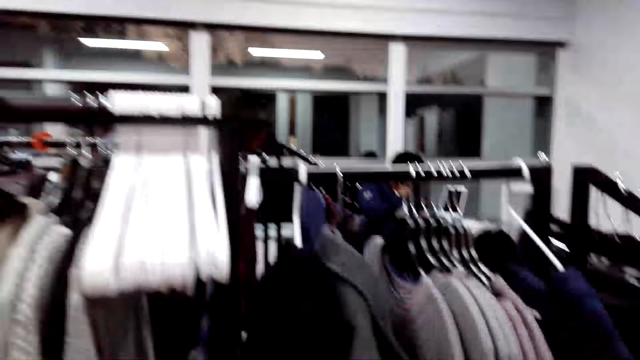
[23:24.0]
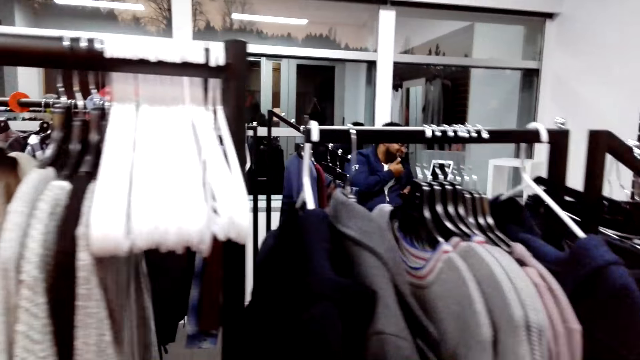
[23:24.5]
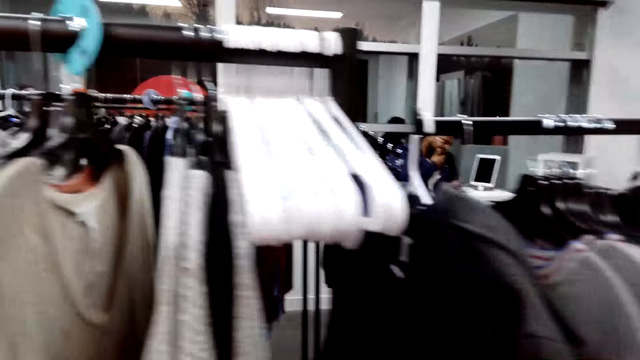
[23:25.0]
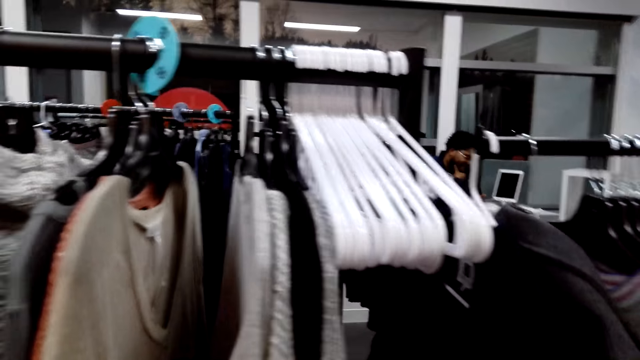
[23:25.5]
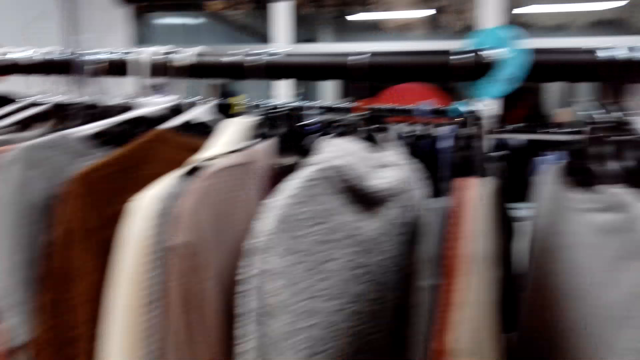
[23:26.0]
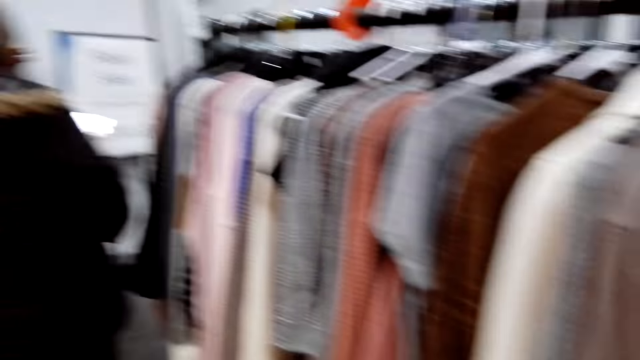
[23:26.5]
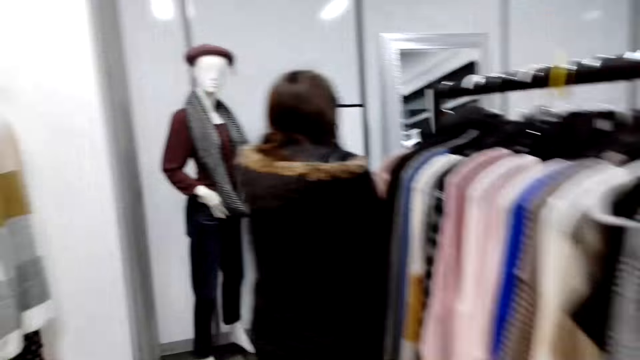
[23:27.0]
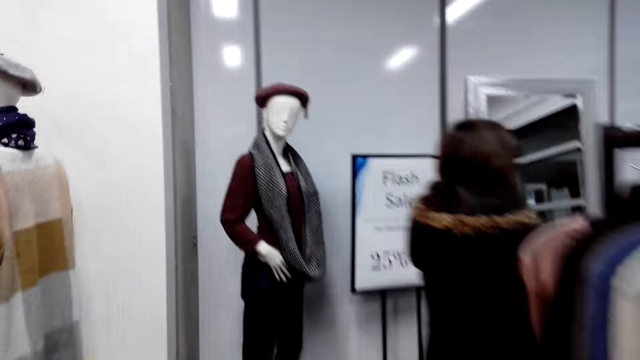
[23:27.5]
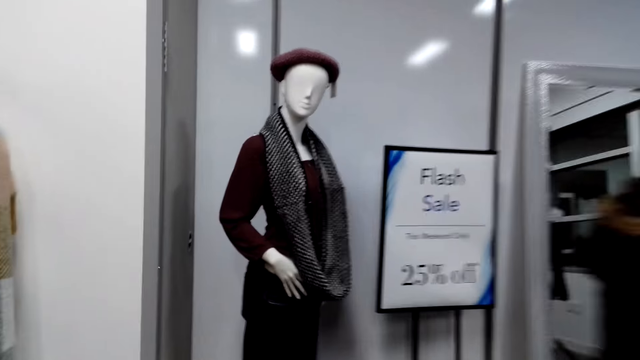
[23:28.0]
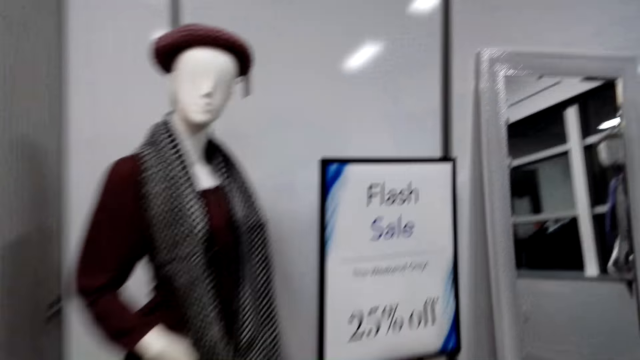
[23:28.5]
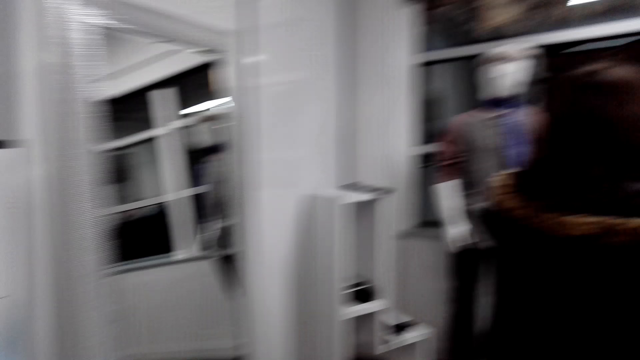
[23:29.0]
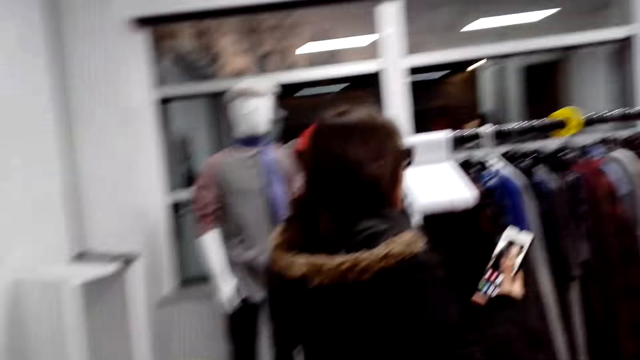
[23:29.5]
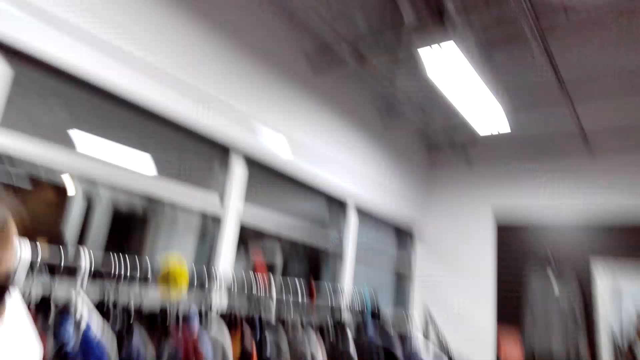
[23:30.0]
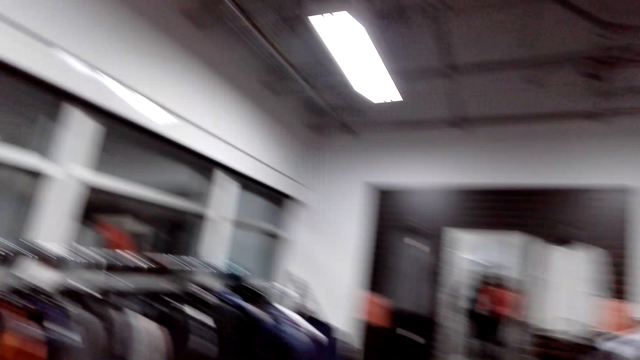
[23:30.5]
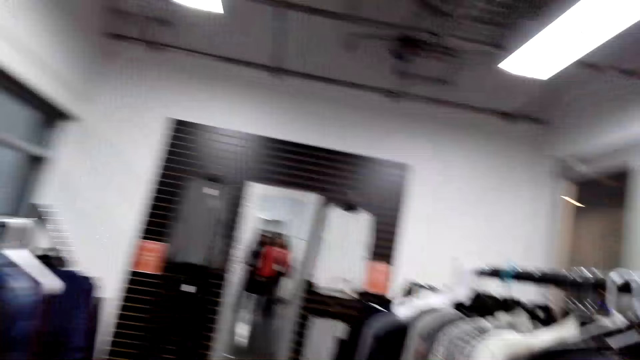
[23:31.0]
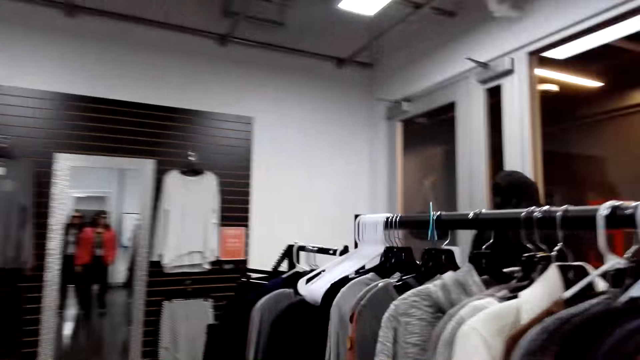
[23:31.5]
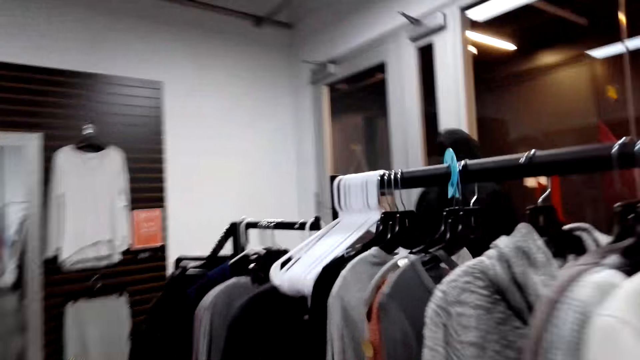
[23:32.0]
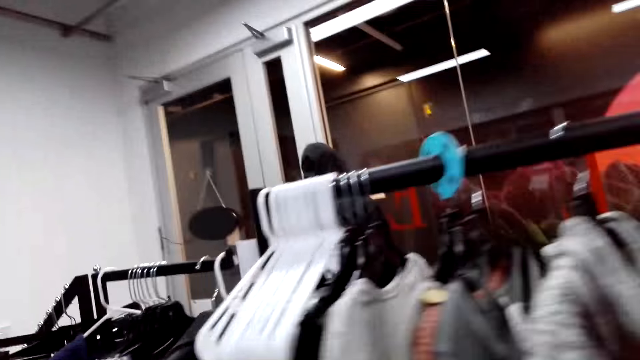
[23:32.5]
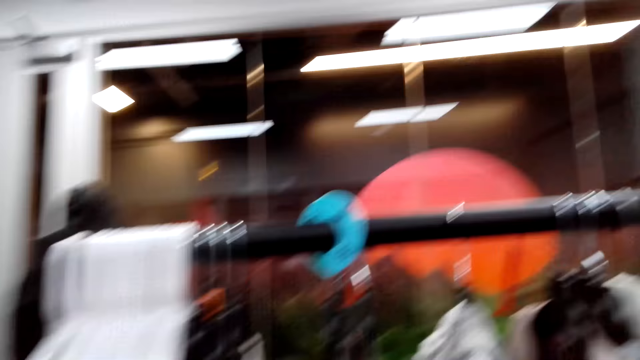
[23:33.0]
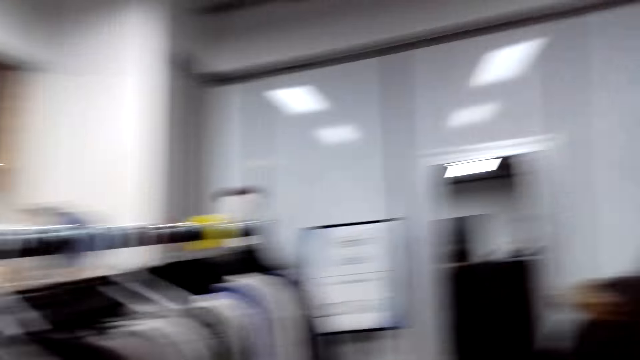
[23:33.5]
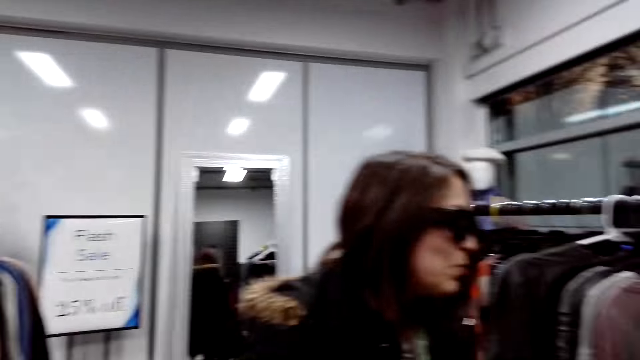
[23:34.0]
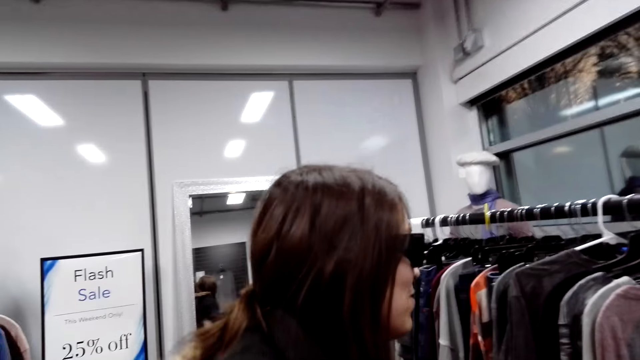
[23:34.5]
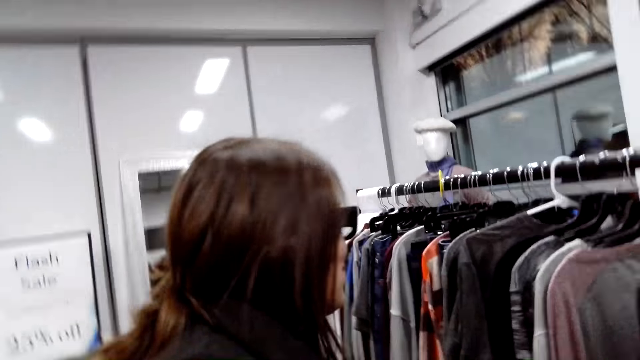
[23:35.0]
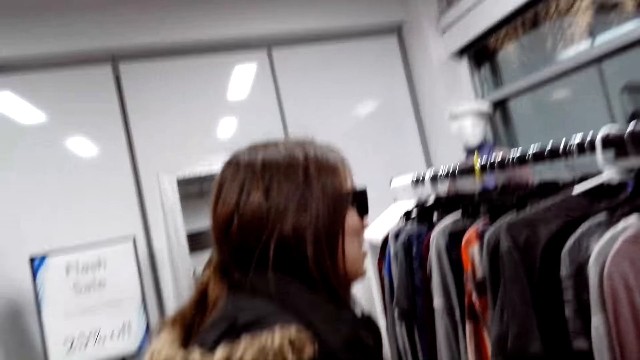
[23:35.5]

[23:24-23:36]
The camera wearer looks around the store. The camera wearer and a woman walk around the store. The camera wearer talks in the store. They look at the clothes on the rack. The woman talks in the store. She looks at the clothes on the rack. The camera wearer talks in the store.

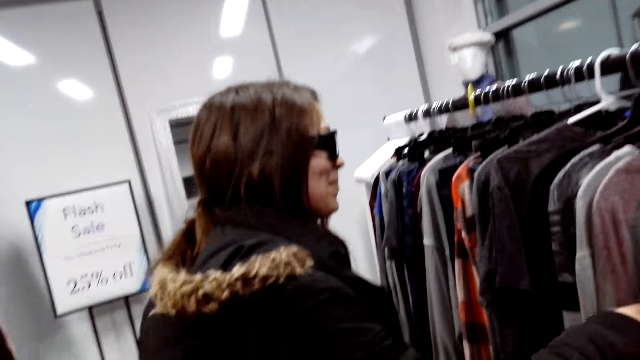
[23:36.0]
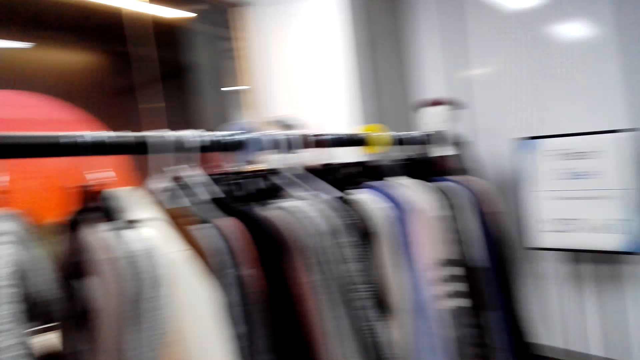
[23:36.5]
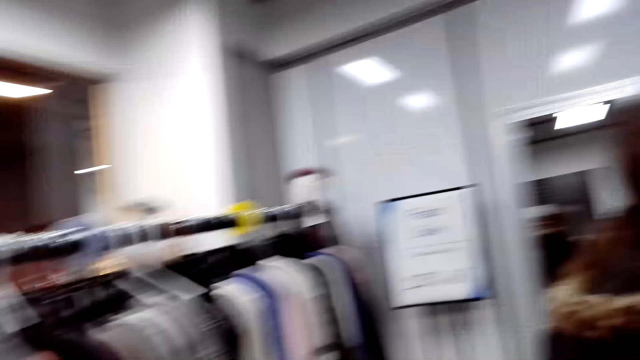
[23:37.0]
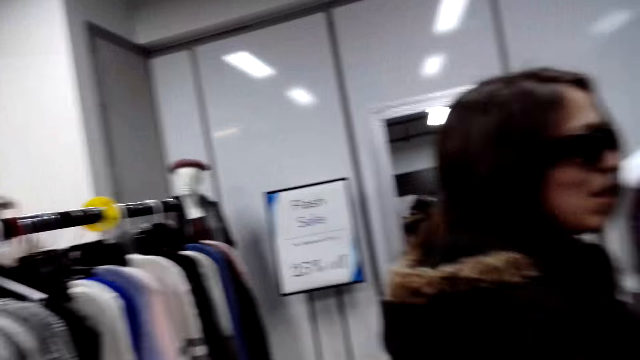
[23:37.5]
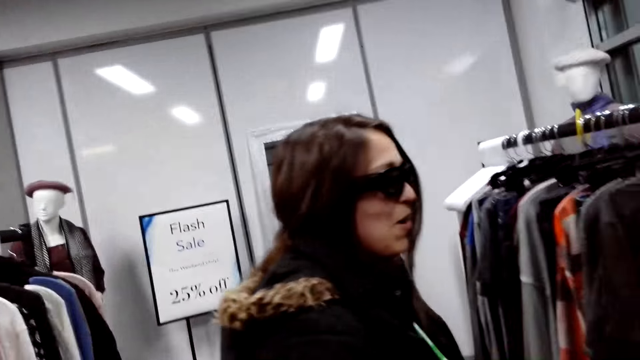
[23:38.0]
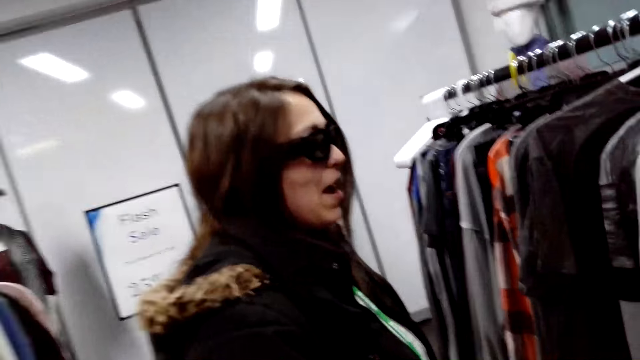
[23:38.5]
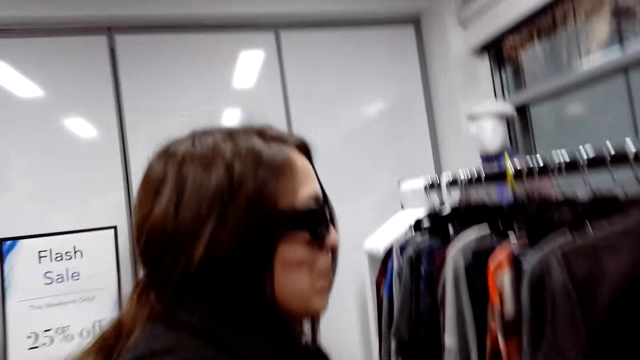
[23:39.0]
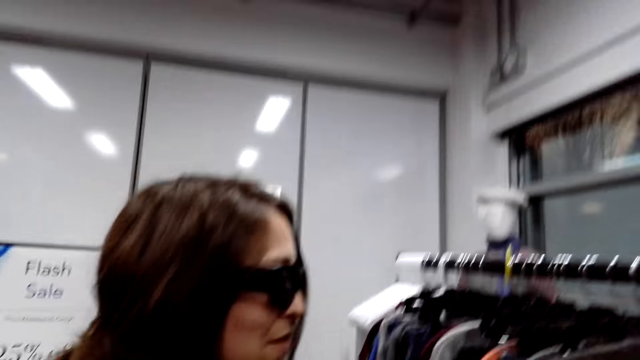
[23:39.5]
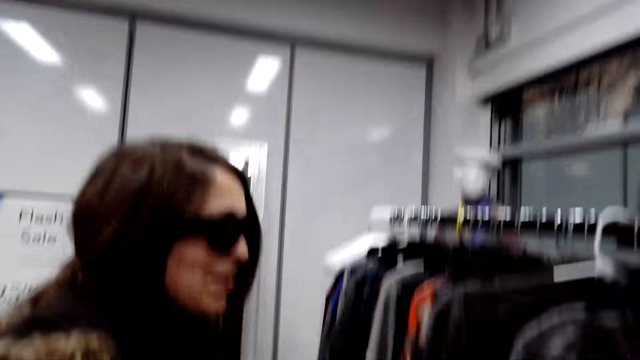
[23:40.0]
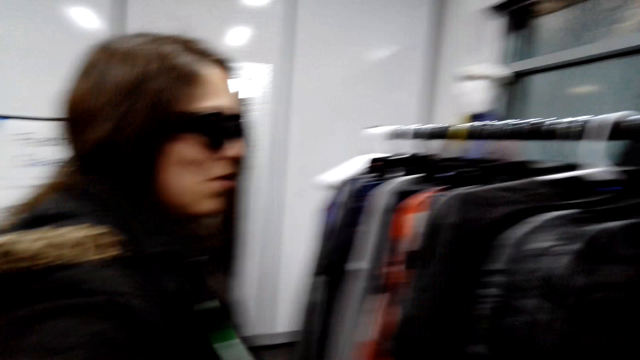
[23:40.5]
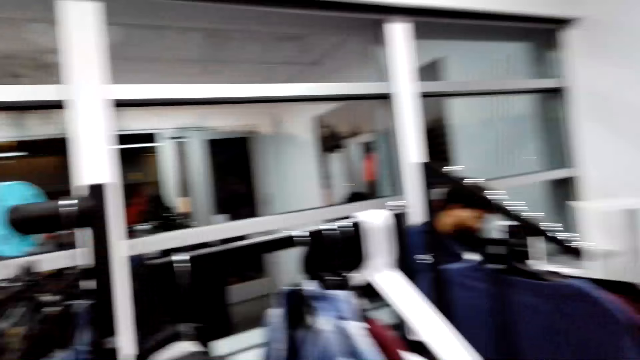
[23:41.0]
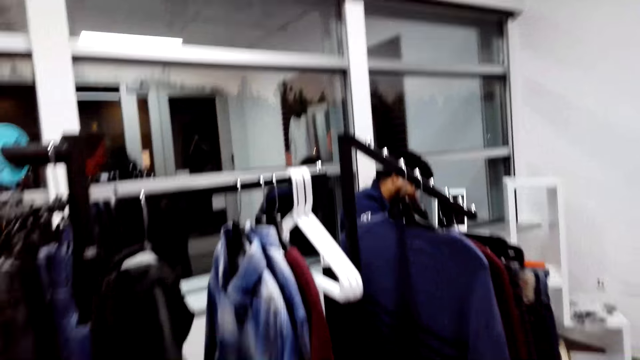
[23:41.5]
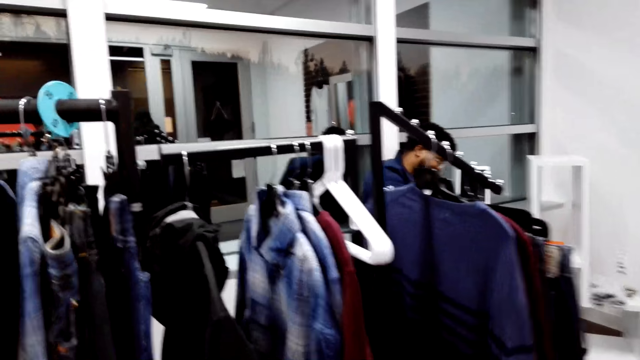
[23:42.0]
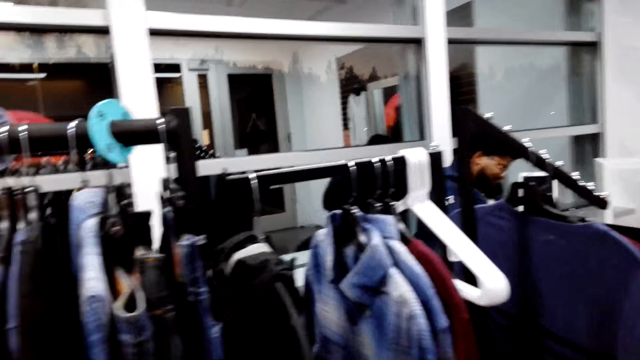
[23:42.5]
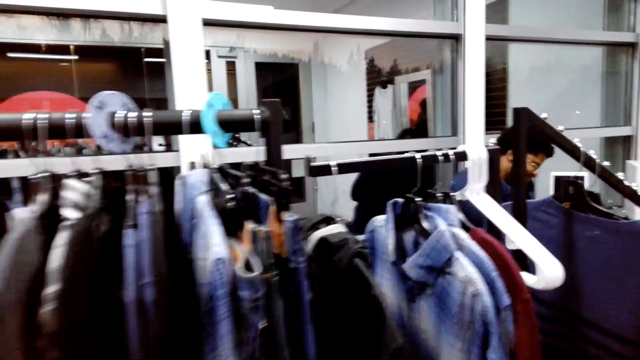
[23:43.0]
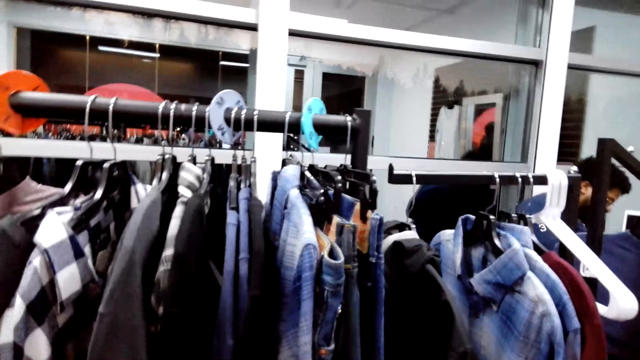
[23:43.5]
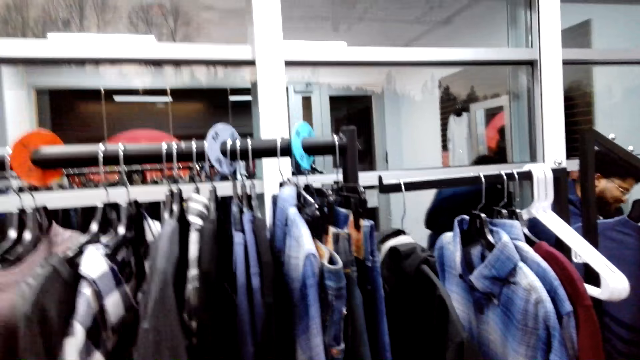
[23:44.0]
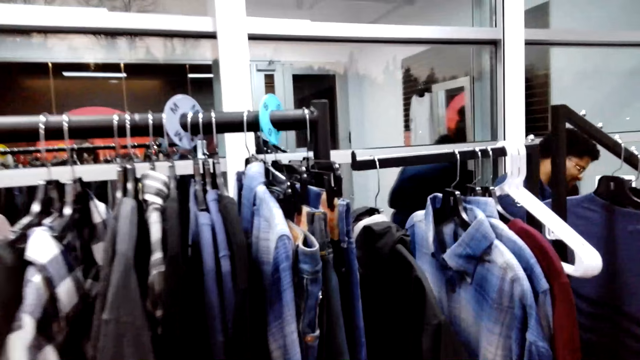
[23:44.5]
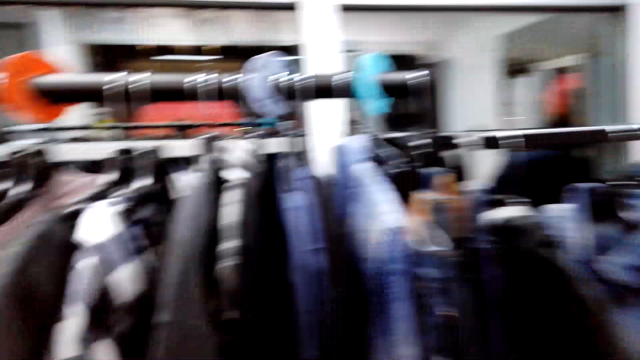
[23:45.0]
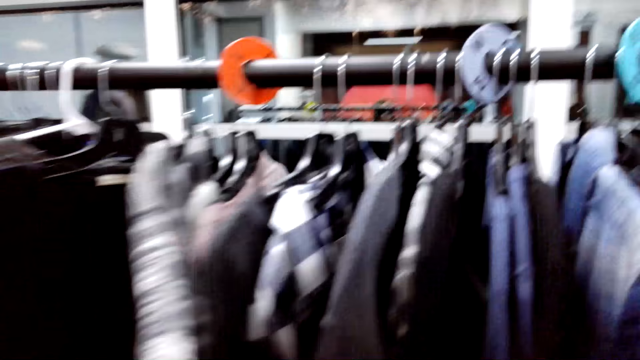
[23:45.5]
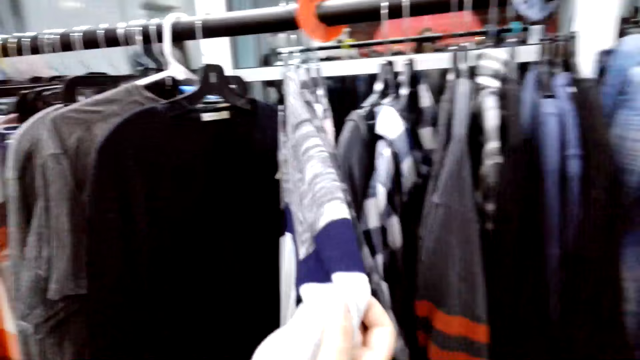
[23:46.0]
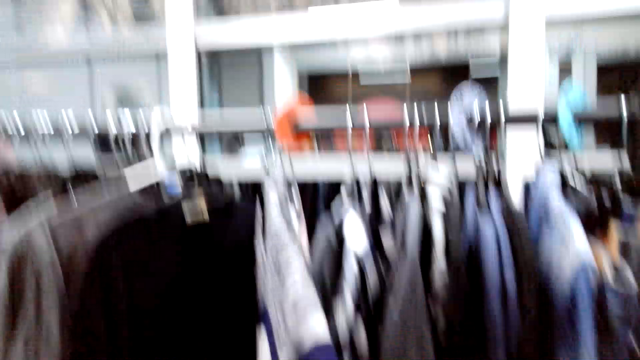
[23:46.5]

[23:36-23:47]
The camera wearer looks around the store. Someone talks in the store. A man sits in the store. The camera wearer looks at the clothes on the rack.
